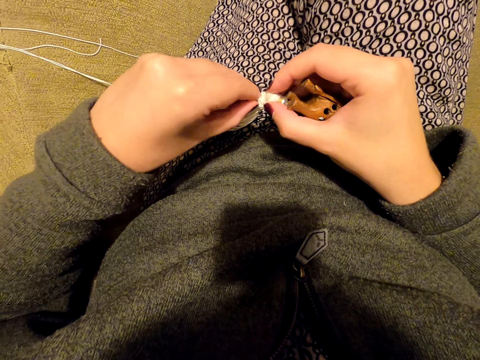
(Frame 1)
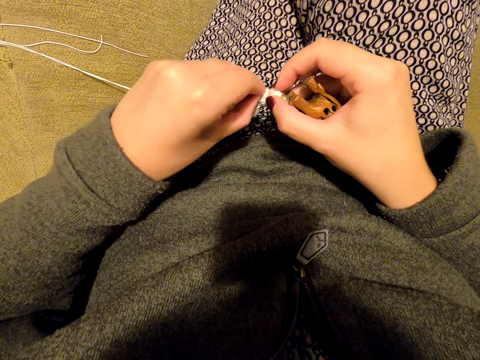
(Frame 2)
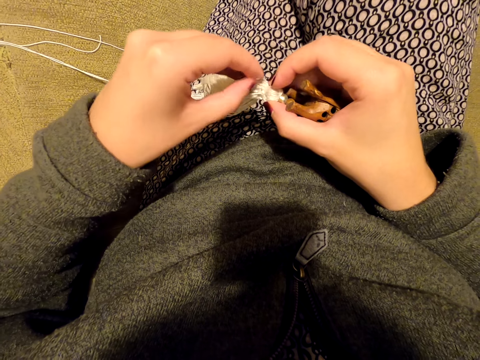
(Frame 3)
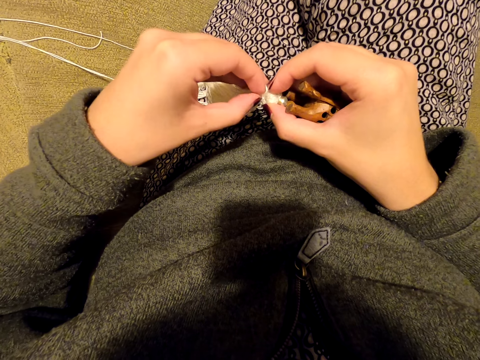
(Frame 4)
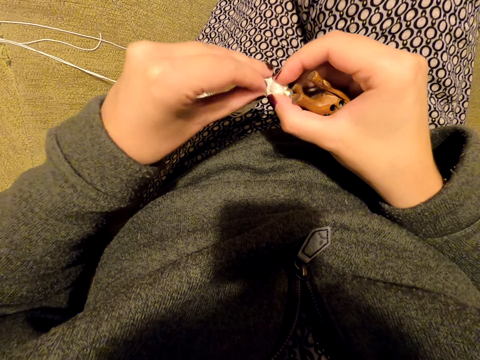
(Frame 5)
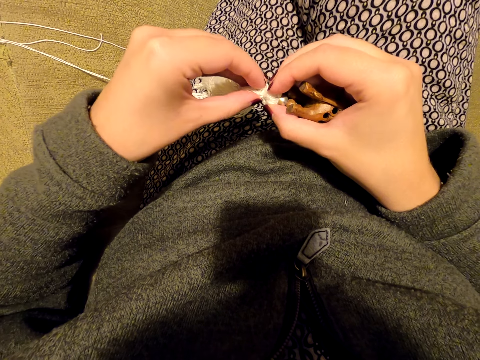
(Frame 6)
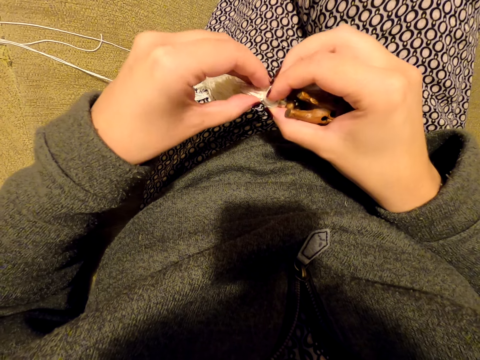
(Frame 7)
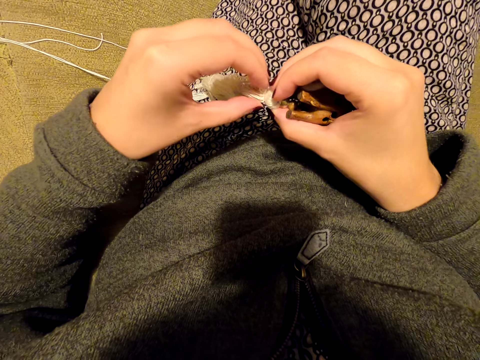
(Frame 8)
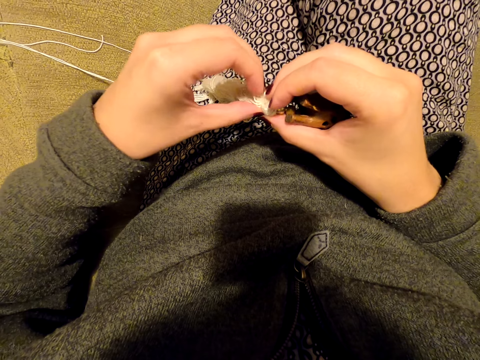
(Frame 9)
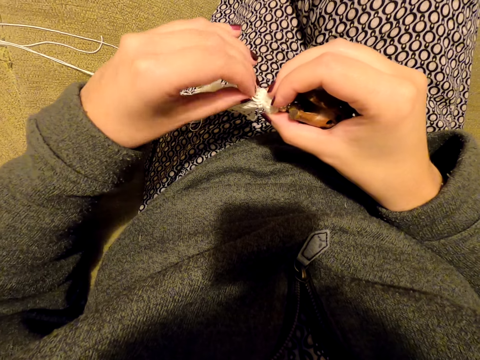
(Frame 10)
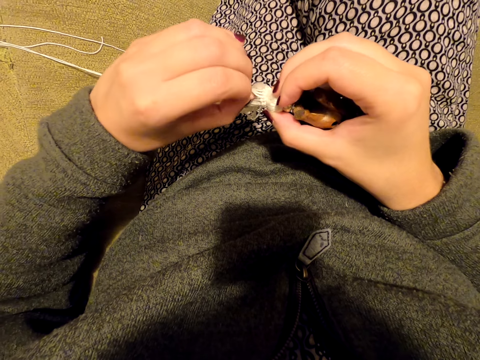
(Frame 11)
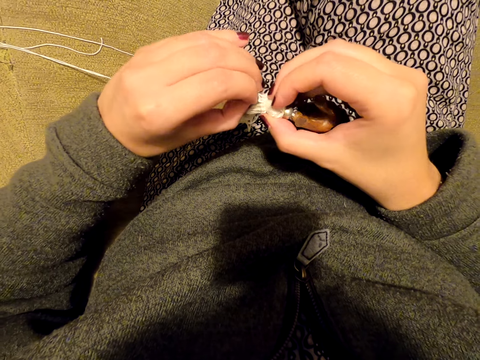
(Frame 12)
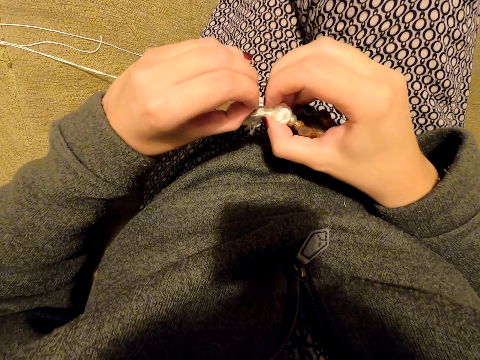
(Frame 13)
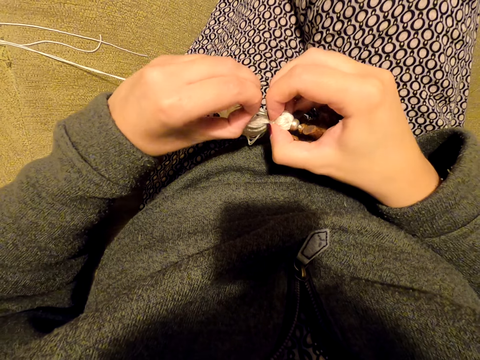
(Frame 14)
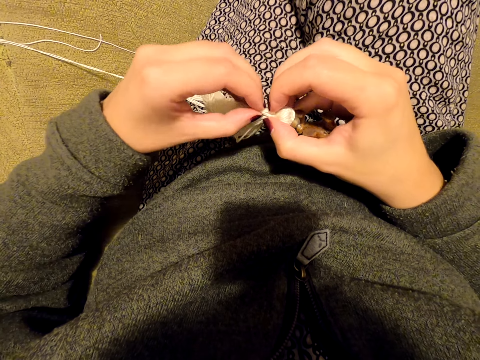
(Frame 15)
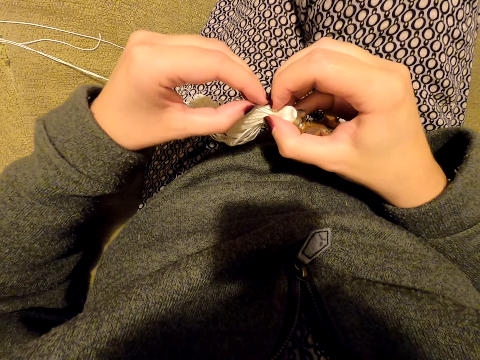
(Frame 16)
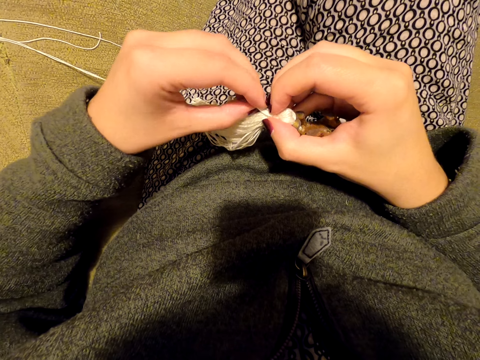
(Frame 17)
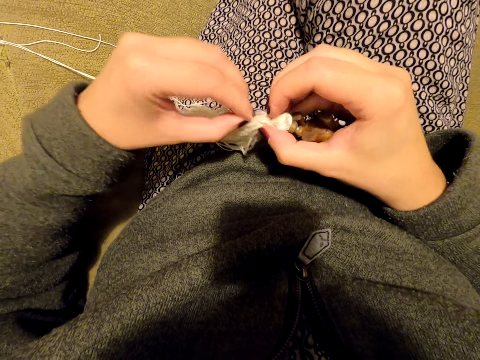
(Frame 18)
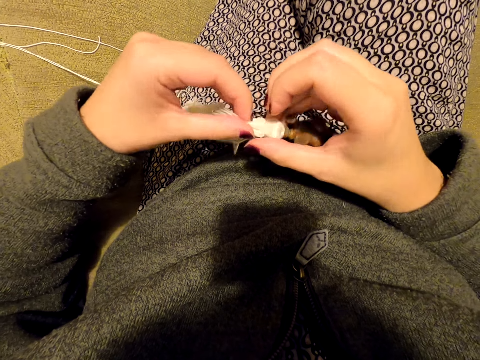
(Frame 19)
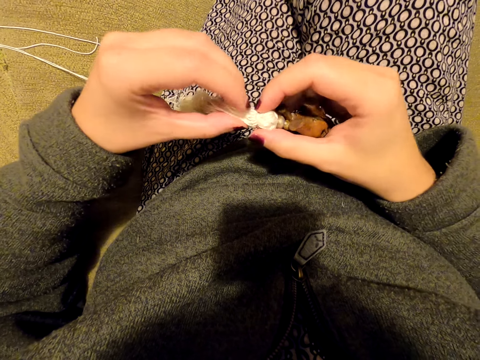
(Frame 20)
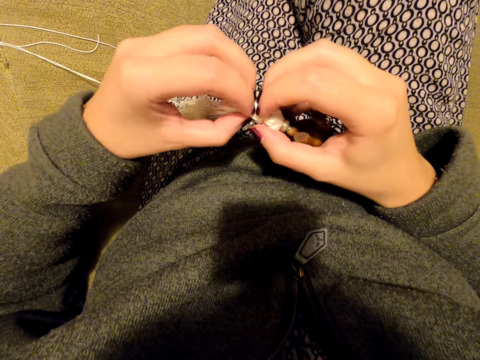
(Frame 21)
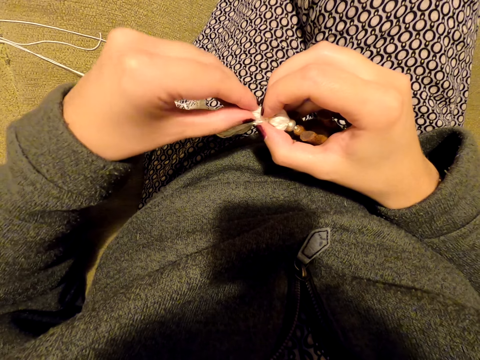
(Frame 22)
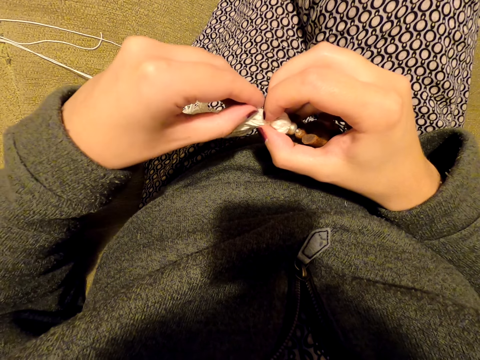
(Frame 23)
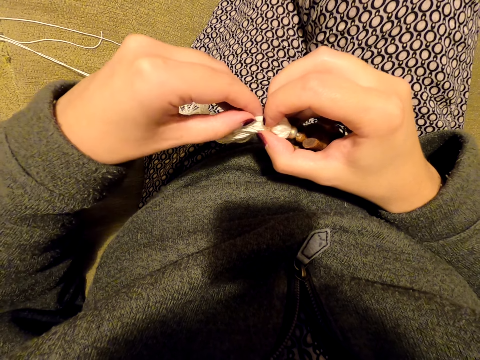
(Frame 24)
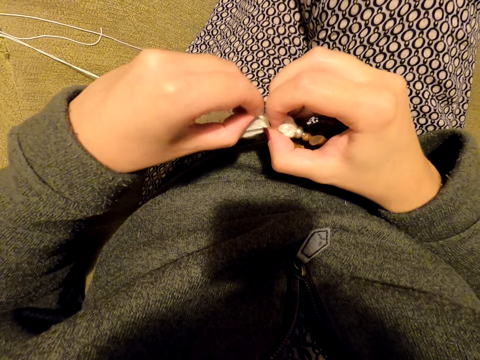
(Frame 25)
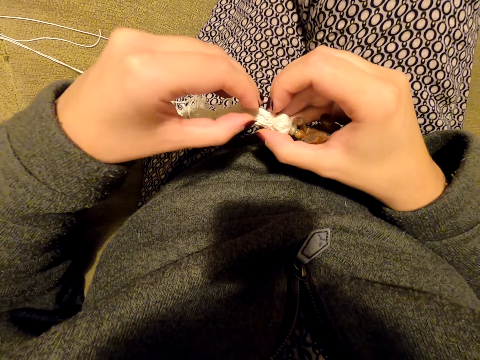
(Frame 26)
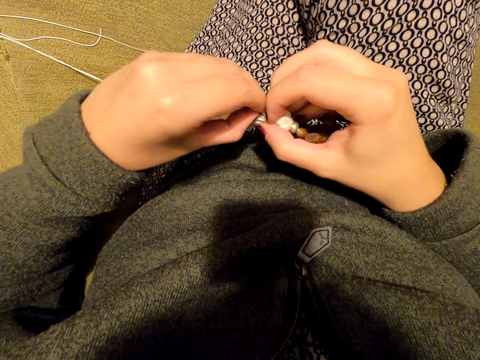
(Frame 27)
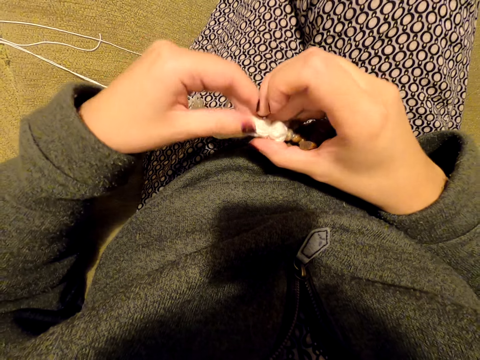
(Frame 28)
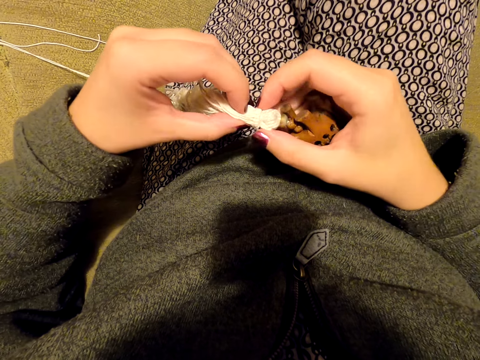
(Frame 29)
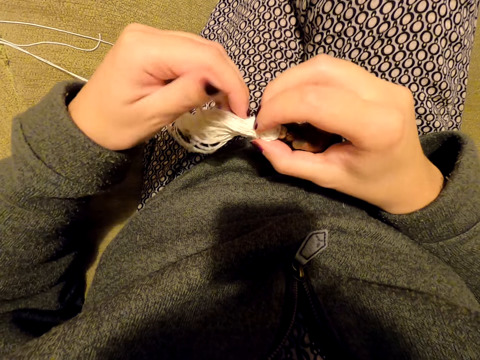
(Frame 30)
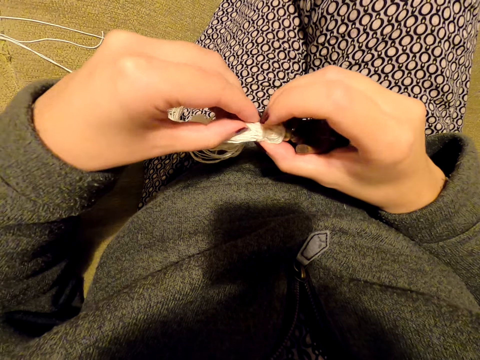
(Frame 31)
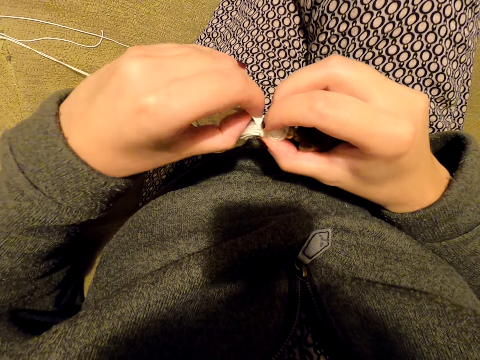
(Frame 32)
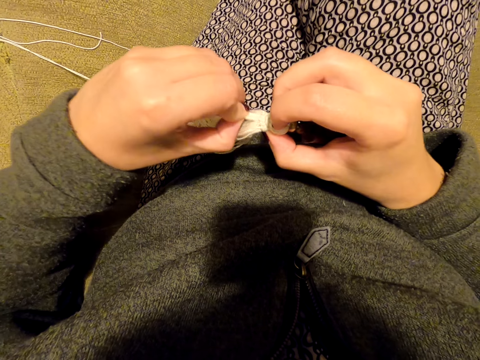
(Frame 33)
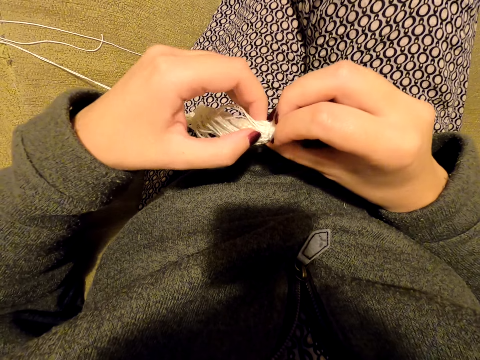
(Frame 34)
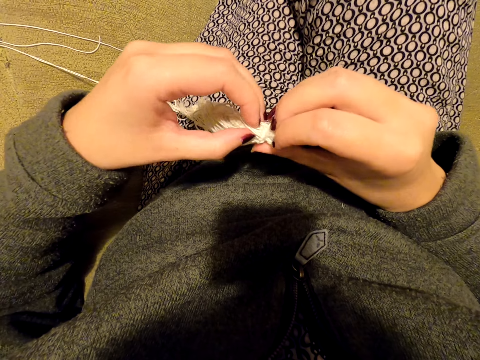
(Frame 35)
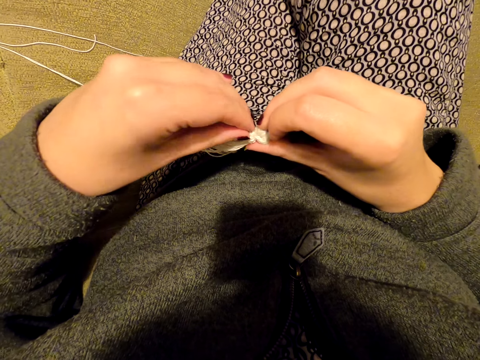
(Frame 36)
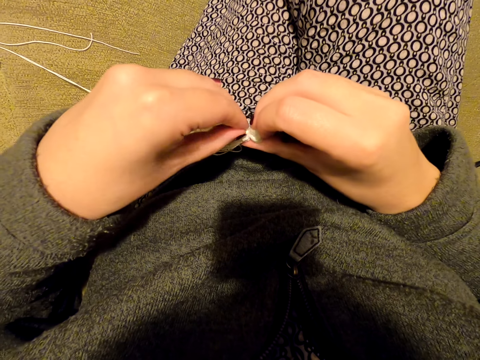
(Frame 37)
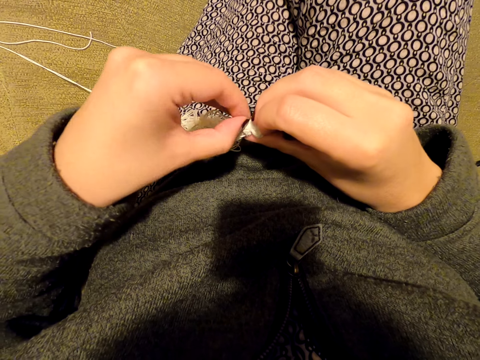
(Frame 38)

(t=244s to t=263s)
The camera wearer aligns the knots. They tighten the knots. They align the knots. They tighten the knots. They rotate the tassel decoration. They tighten the knots.

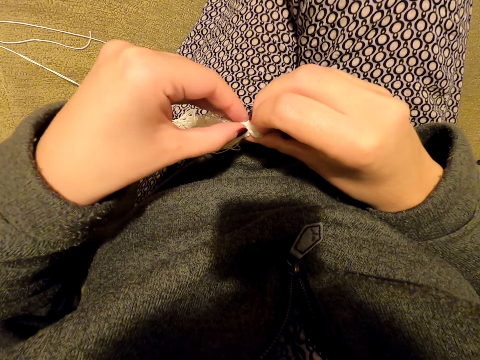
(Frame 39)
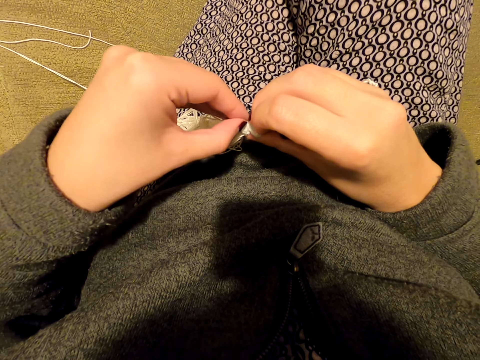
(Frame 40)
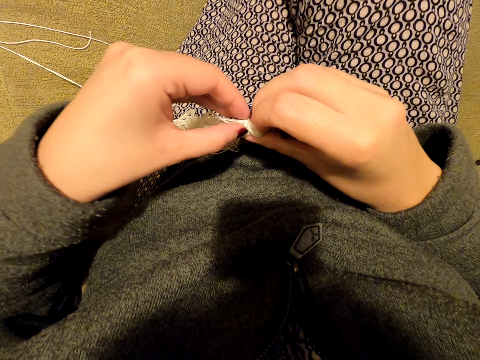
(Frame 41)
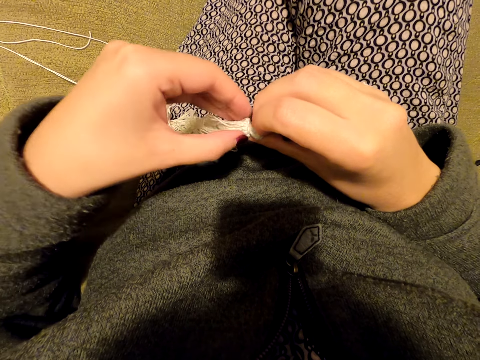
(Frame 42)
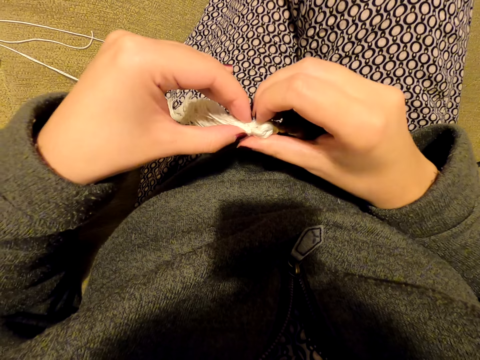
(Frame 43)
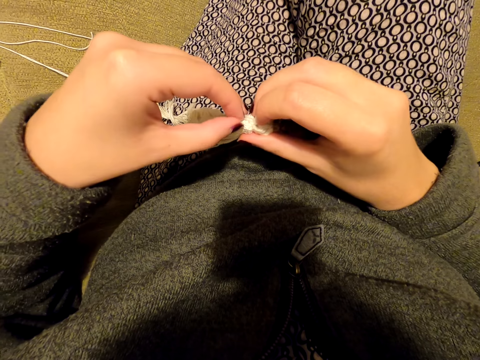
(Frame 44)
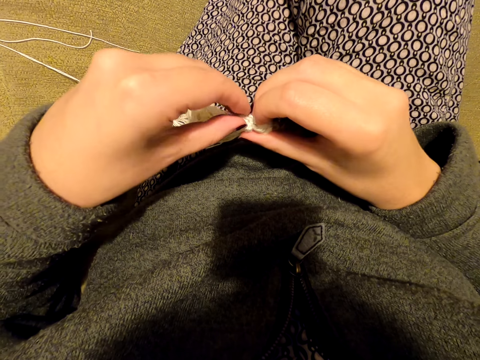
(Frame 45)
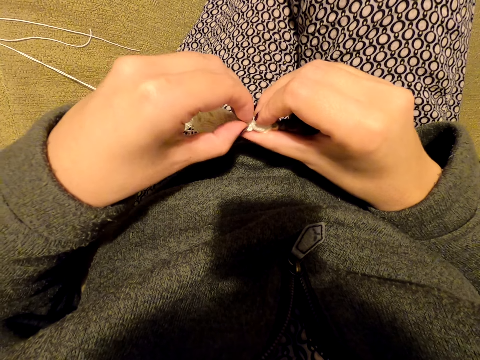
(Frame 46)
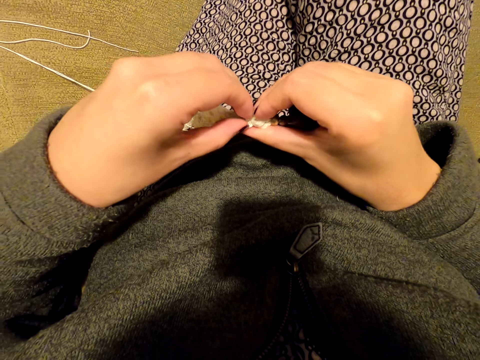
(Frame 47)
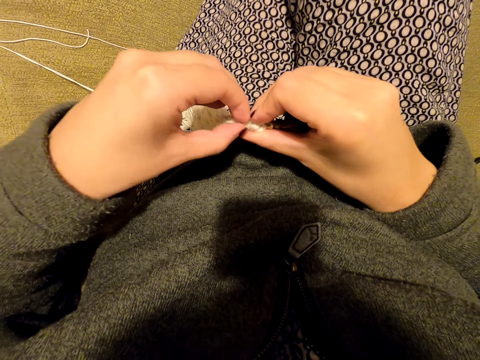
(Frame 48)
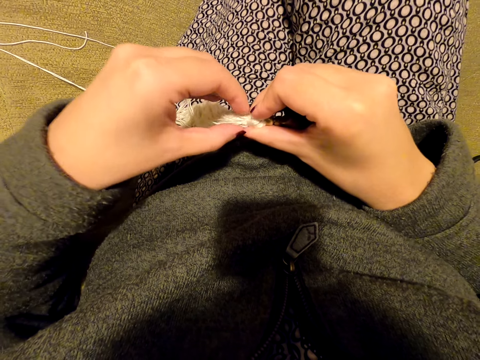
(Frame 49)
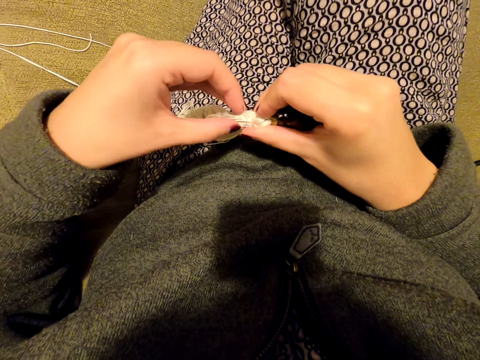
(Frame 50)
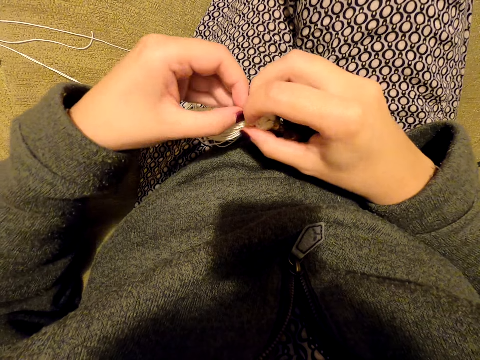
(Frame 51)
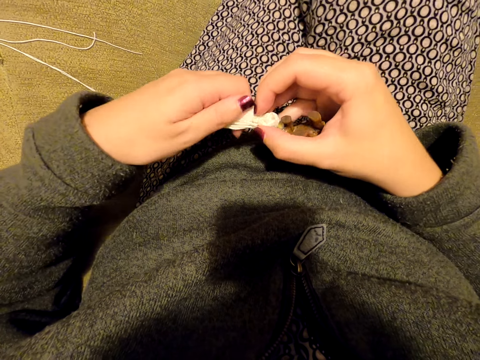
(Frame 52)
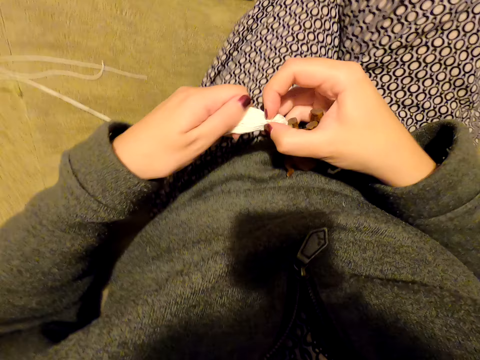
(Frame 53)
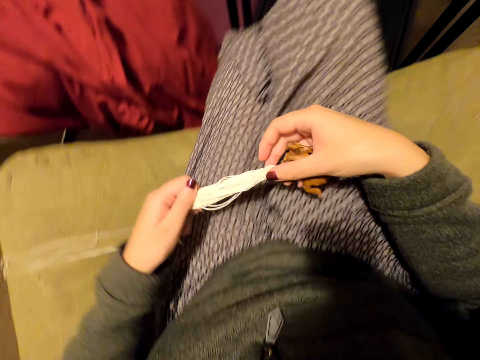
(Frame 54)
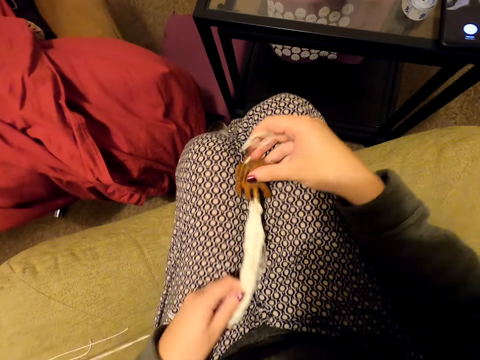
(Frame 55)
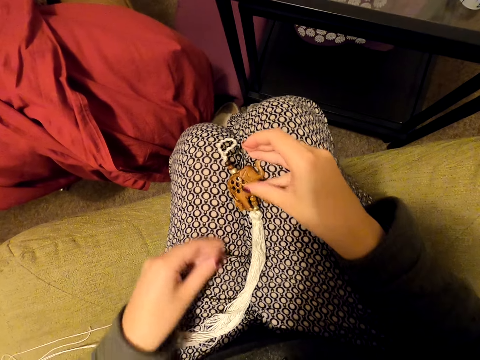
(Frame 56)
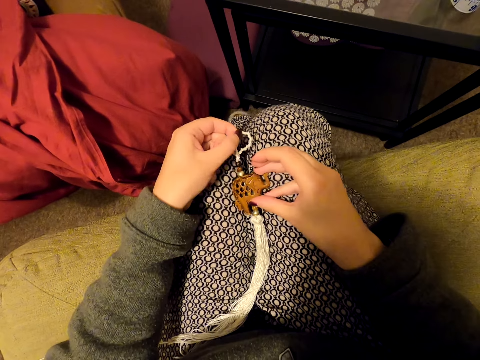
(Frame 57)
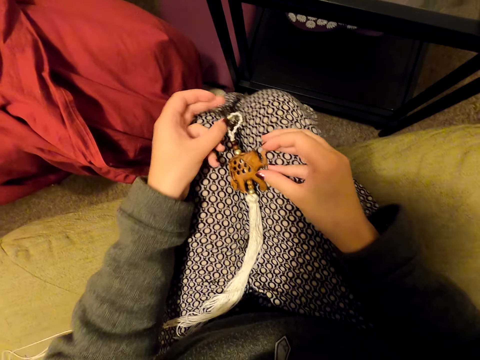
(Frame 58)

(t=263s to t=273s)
The camera wearer puts the tassel decoration on her leg.
